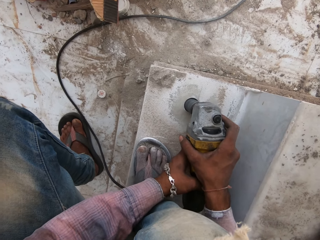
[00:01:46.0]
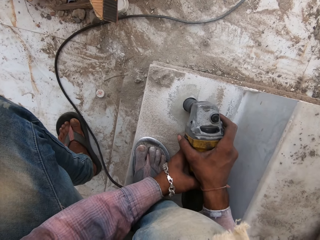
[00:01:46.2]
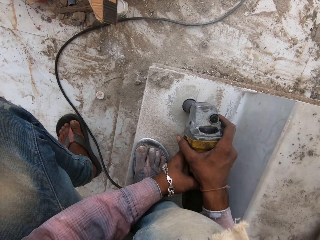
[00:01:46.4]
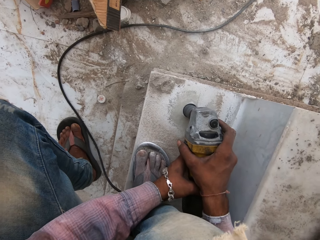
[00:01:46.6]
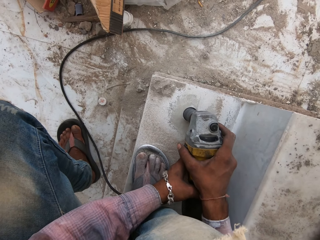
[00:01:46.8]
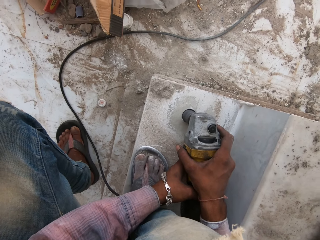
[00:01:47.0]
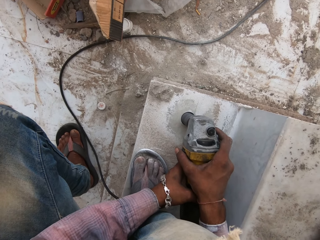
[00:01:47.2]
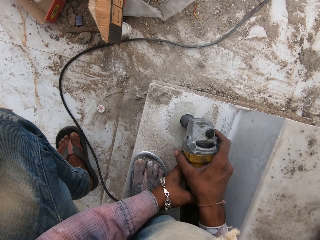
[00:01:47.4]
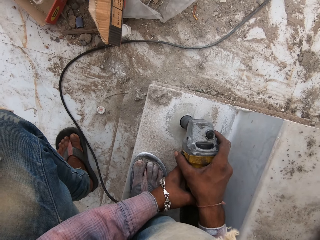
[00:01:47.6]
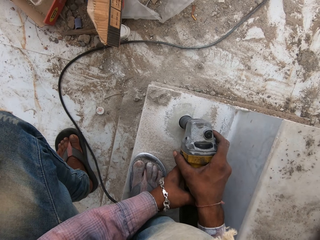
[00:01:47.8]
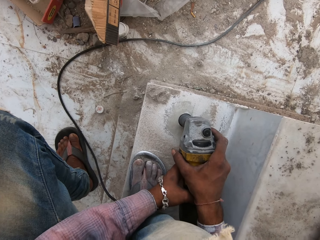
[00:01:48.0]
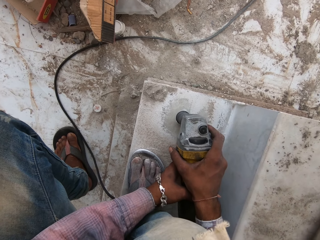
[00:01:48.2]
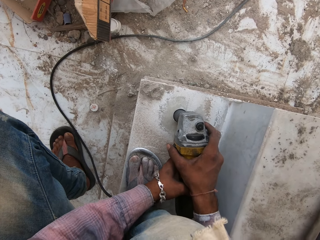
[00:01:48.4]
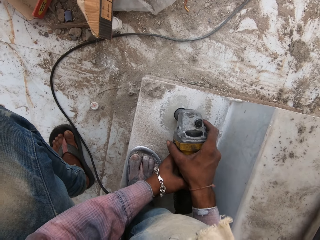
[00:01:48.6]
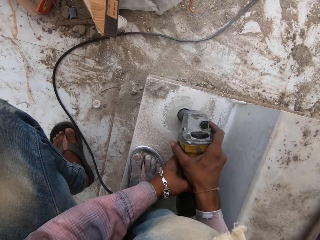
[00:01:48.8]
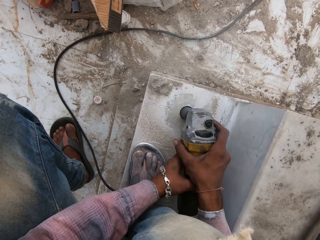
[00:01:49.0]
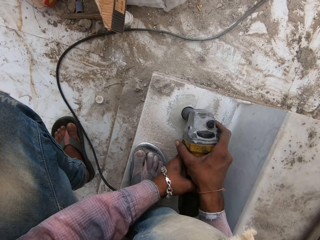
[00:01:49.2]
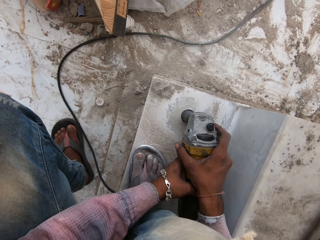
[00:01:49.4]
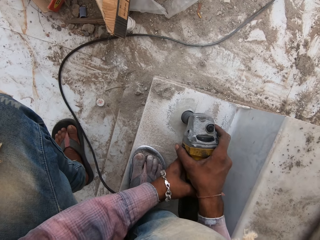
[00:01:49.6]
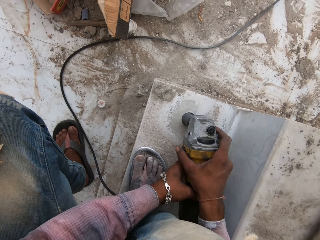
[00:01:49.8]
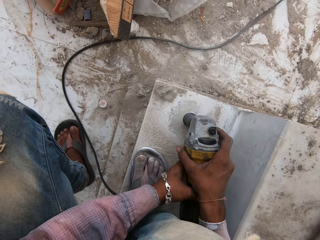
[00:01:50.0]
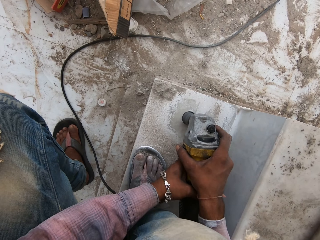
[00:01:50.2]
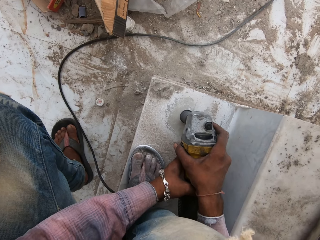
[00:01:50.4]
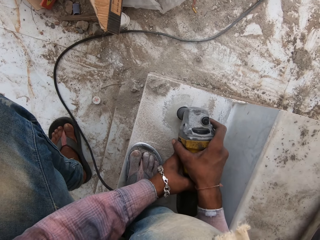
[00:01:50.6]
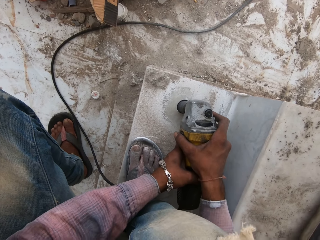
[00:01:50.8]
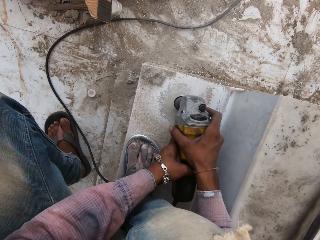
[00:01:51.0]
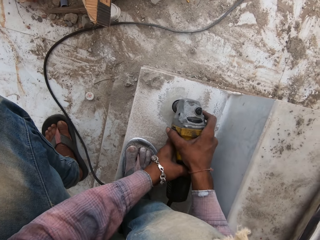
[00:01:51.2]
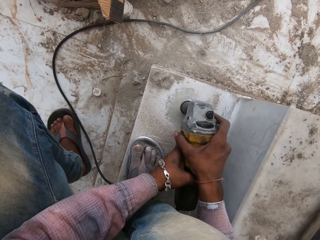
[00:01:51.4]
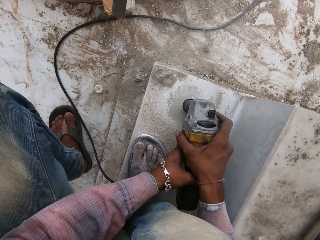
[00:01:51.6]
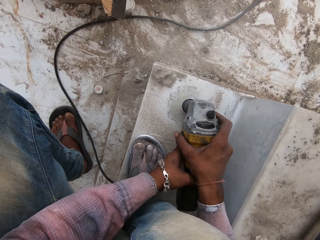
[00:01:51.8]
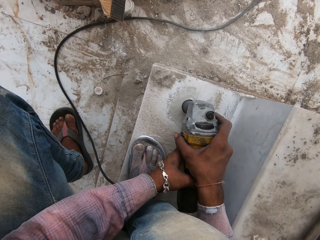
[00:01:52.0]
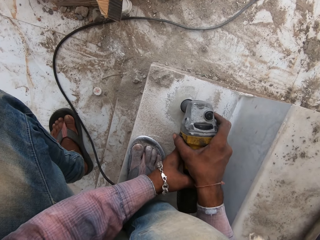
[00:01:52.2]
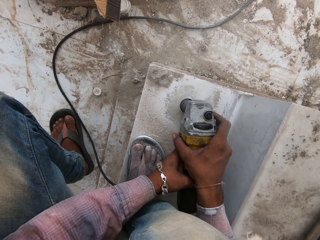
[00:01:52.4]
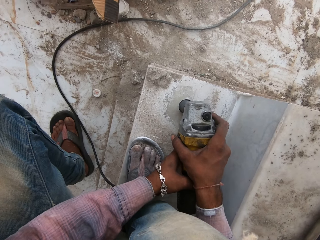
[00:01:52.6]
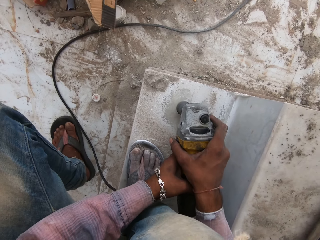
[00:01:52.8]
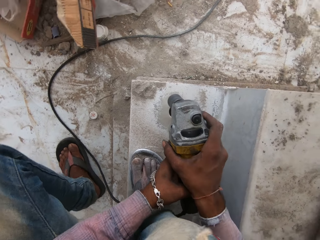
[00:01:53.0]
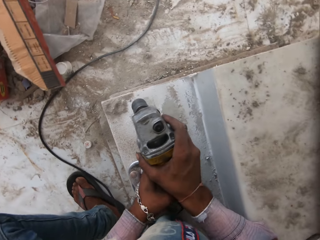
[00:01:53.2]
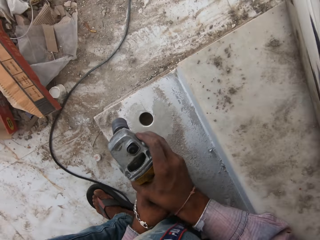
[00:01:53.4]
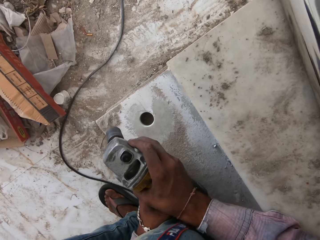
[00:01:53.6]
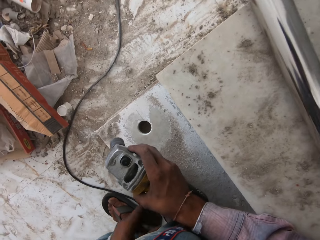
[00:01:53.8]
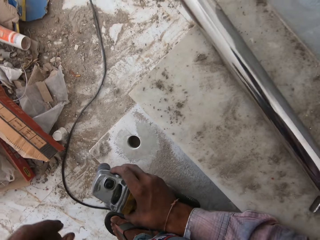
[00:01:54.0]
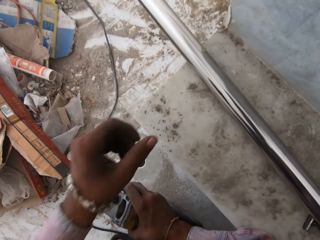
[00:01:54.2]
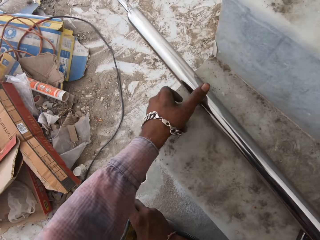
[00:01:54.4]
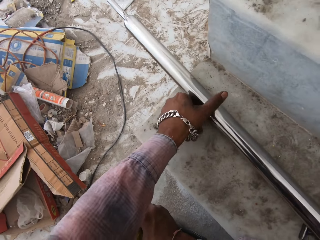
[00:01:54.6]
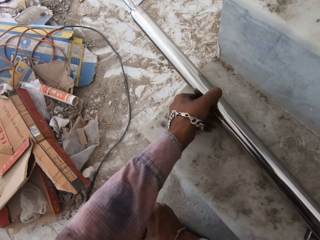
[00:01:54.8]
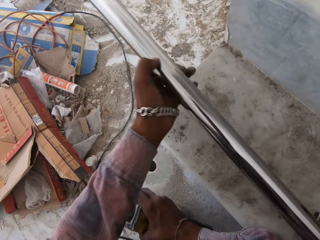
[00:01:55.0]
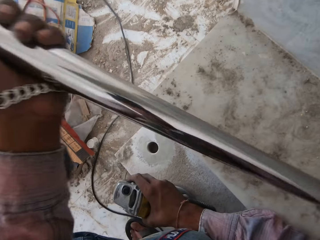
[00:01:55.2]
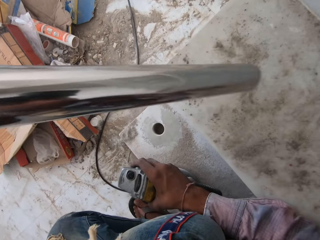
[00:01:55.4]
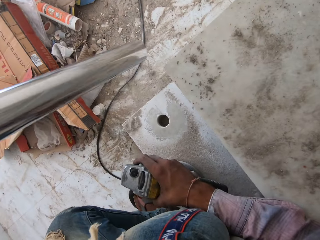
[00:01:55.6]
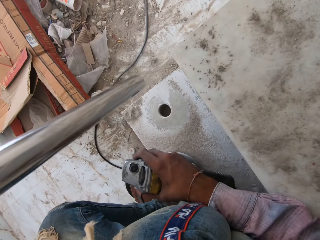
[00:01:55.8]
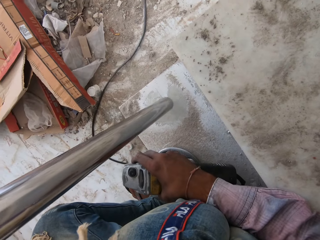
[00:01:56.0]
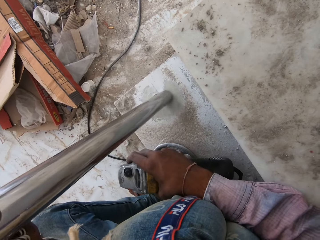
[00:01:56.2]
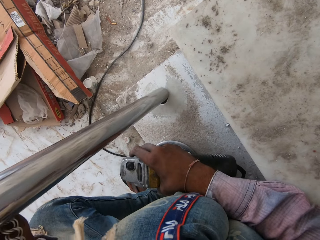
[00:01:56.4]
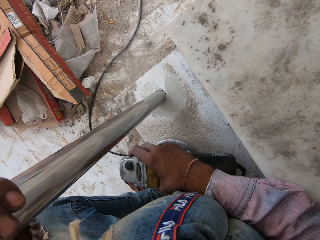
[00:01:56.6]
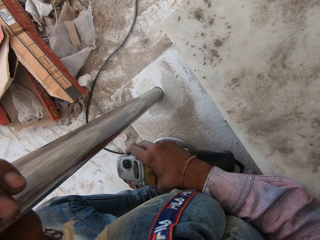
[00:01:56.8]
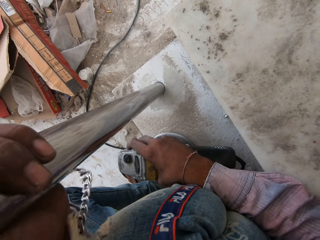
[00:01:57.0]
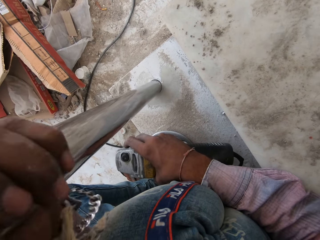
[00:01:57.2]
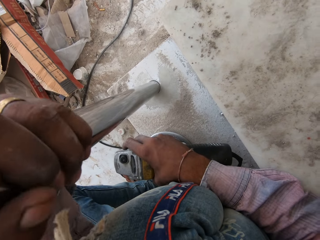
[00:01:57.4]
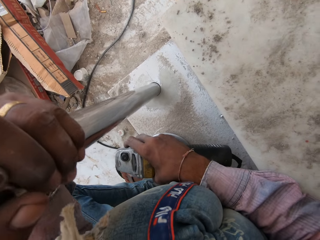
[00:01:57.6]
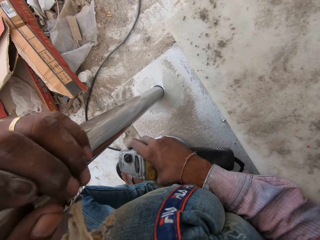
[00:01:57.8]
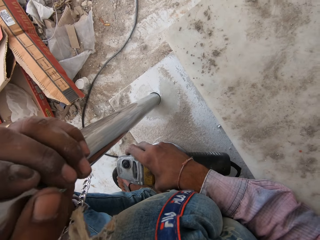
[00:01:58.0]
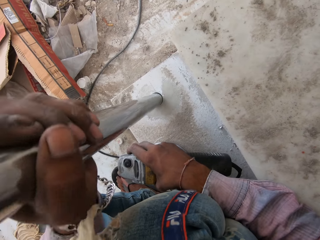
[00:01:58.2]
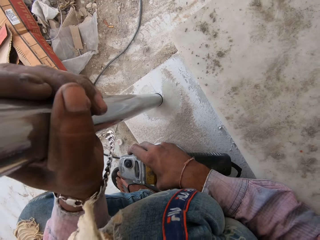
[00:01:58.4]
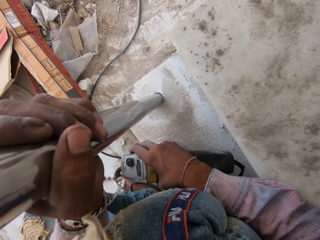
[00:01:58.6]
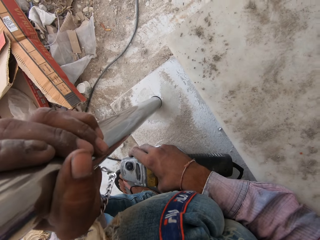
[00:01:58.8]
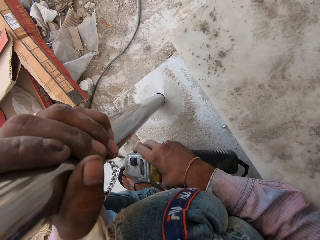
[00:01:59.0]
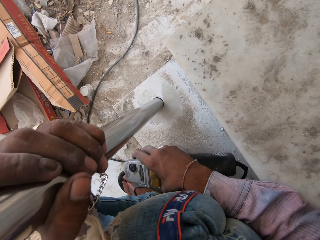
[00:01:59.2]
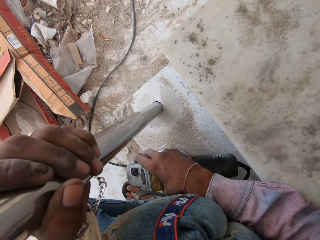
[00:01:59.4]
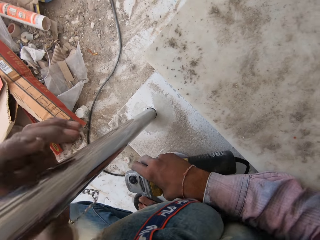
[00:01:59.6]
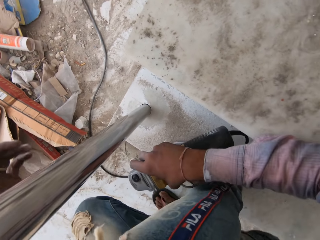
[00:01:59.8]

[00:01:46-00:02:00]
The camera wearer picks up a metal pipe with the left hand. They fix the metal pipe in a drilled hole.

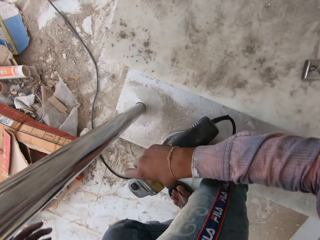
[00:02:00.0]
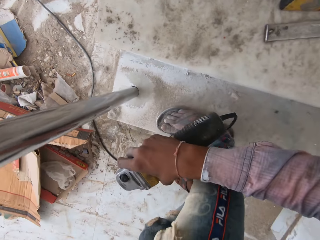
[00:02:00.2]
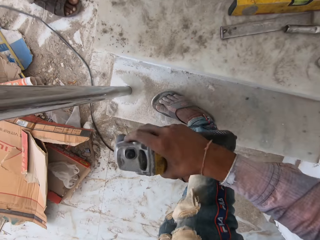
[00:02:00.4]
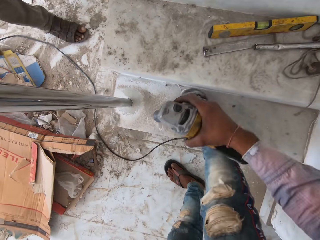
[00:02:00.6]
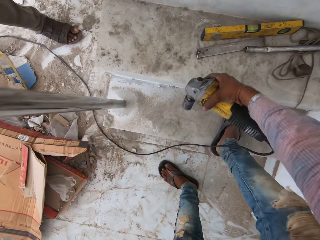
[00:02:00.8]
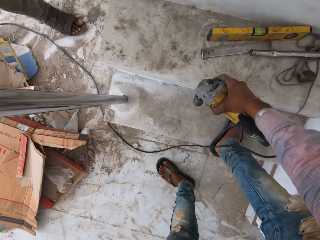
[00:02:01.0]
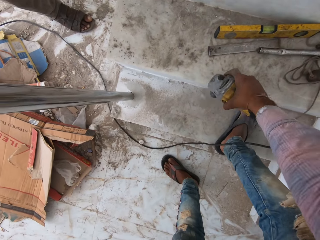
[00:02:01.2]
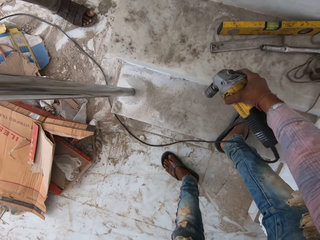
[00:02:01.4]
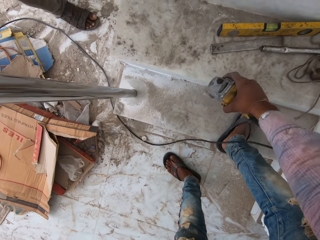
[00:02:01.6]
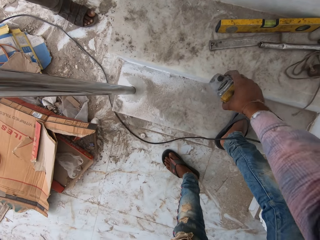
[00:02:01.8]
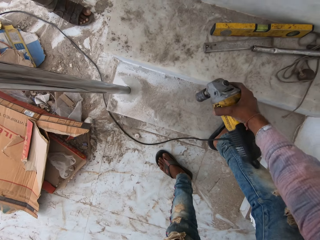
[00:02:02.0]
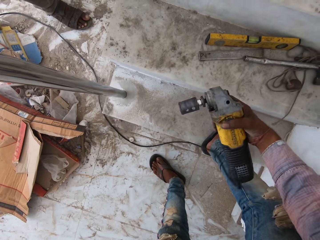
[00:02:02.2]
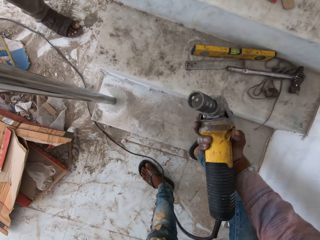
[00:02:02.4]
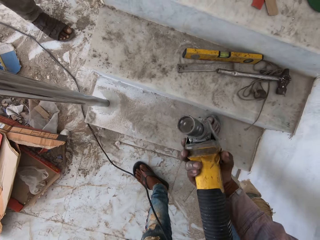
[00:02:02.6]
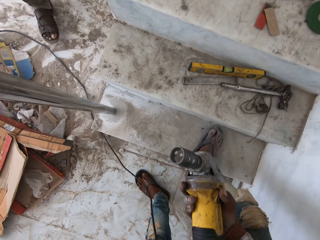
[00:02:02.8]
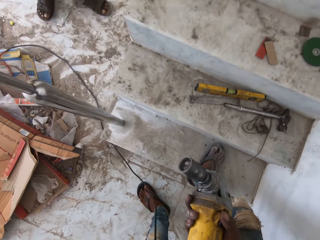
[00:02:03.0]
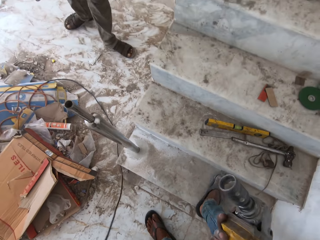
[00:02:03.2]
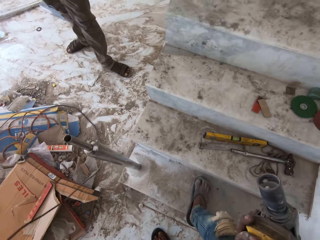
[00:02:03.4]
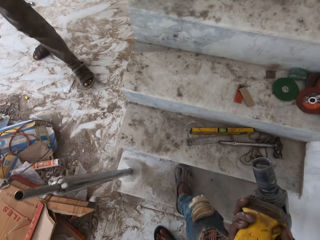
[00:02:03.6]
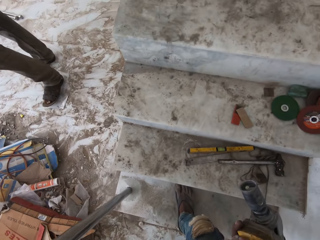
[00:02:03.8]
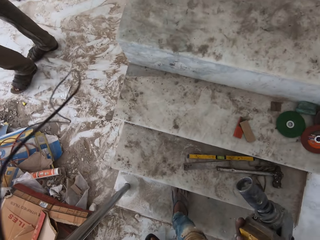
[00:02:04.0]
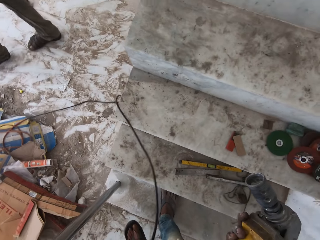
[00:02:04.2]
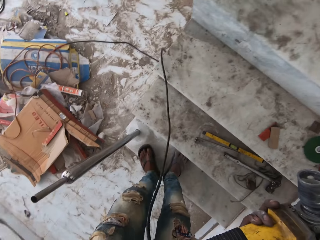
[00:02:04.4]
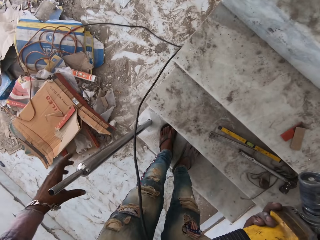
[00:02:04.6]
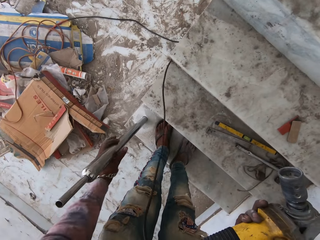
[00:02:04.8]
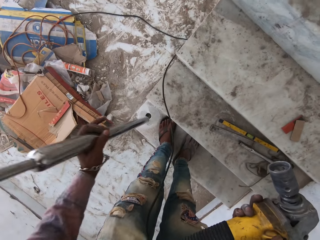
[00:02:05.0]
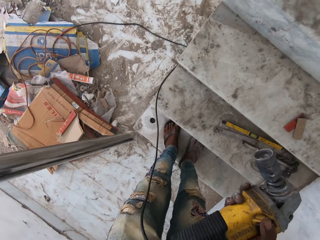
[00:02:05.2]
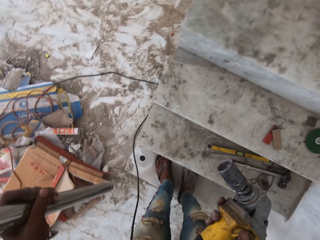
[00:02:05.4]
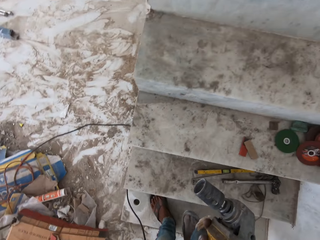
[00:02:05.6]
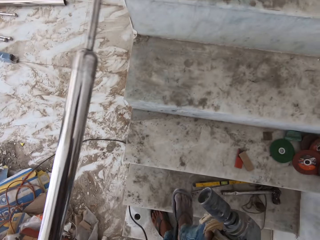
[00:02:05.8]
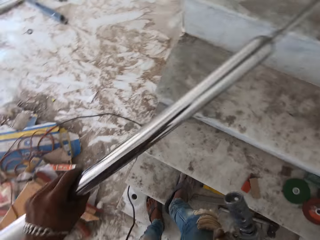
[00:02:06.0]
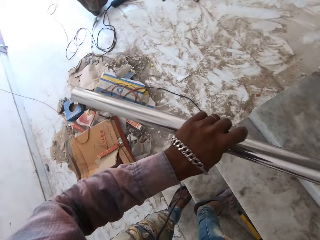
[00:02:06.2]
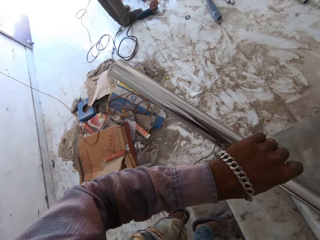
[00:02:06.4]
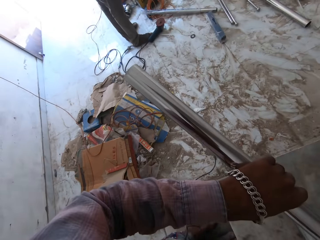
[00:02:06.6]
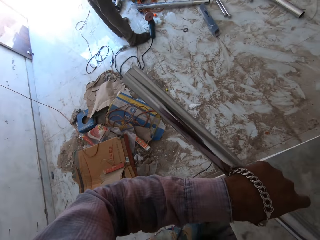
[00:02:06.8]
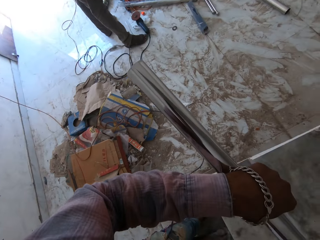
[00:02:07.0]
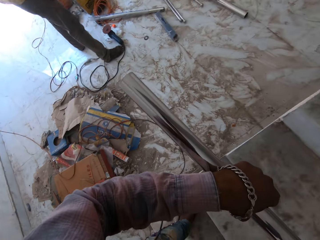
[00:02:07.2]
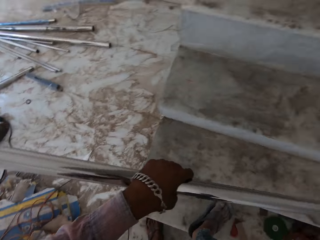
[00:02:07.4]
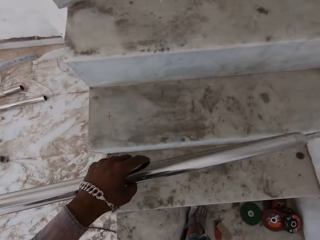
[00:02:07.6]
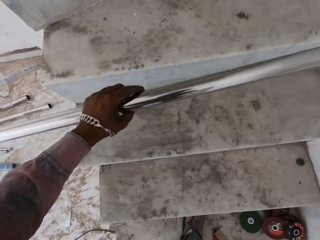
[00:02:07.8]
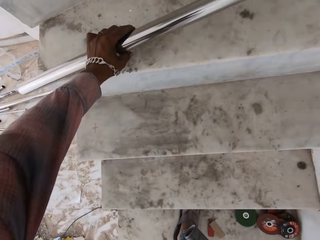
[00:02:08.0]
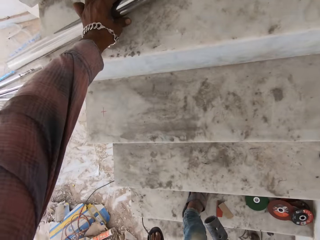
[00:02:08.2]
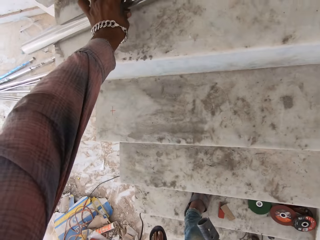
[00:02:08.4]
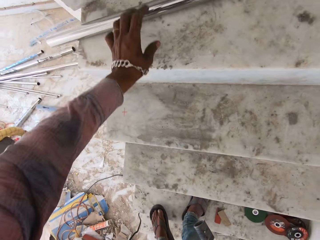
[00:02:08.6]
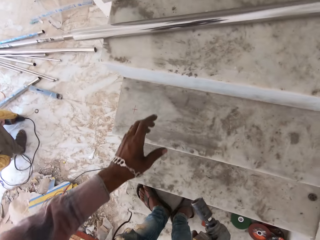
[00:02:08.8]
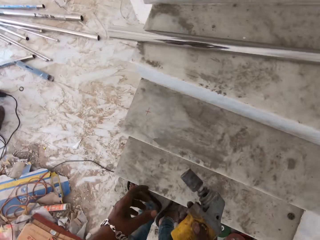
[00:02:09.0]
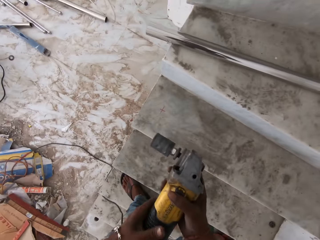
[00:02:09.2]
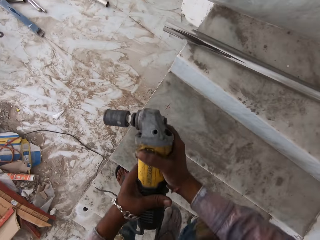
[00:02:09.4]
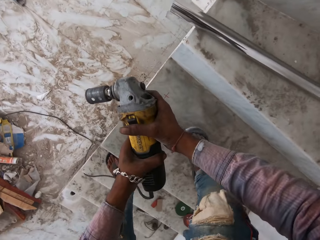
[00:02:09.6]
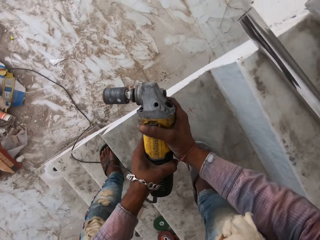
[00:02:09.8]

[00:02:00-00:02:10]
The camera wearer removes cement from a drilling machine. They pull up a metal pipe with the left hand. They put the metal pipes on a floor.
